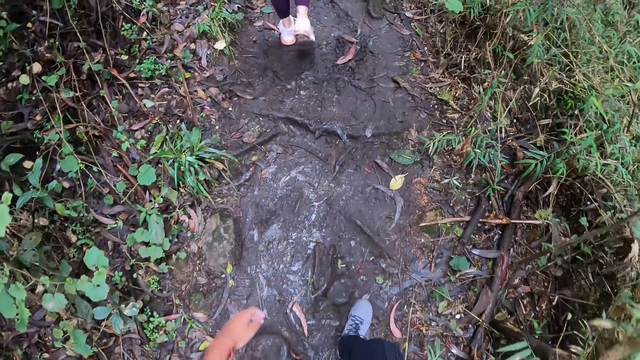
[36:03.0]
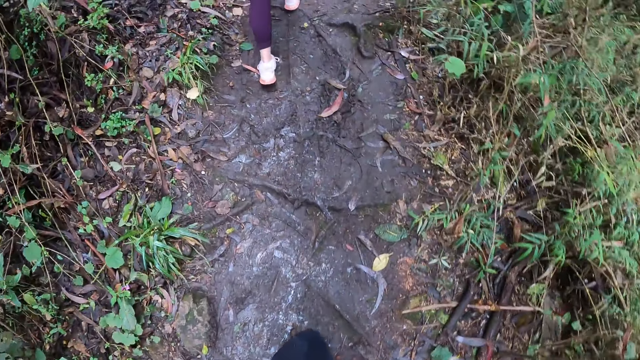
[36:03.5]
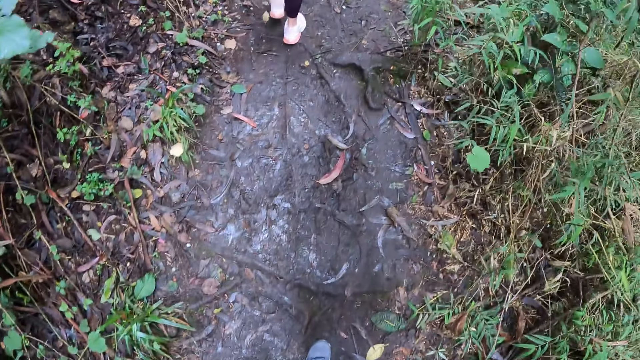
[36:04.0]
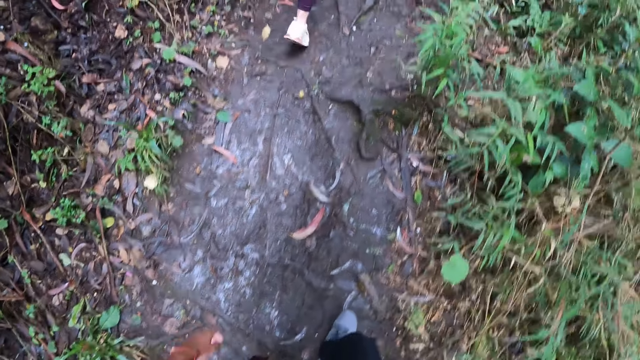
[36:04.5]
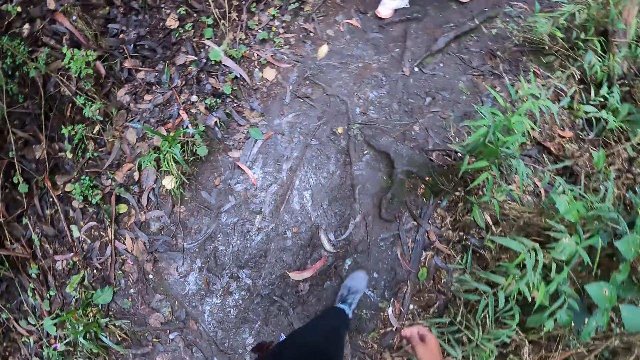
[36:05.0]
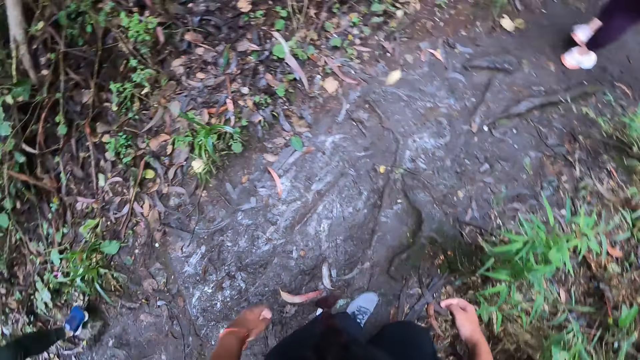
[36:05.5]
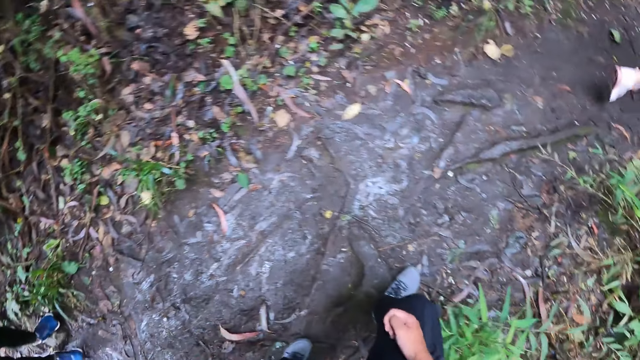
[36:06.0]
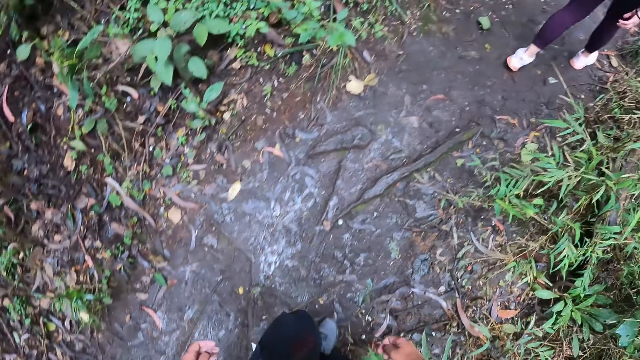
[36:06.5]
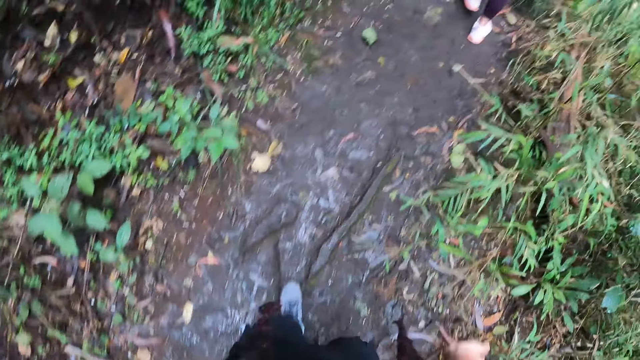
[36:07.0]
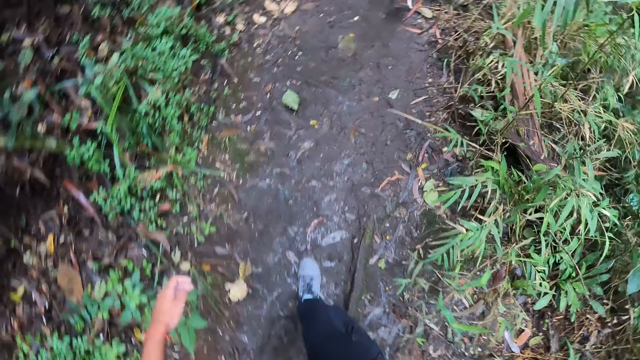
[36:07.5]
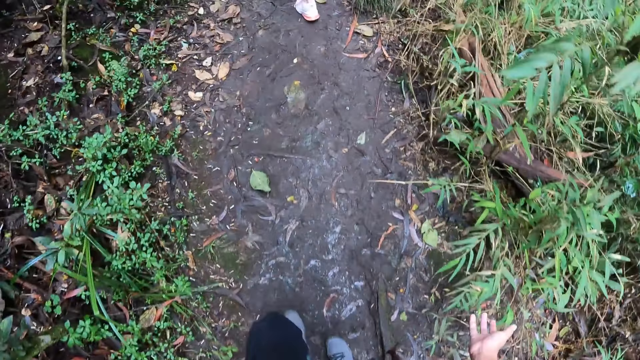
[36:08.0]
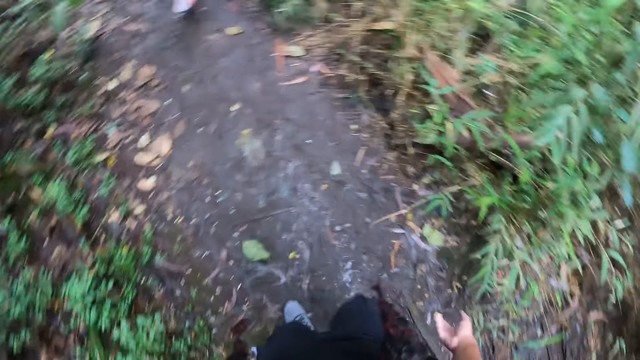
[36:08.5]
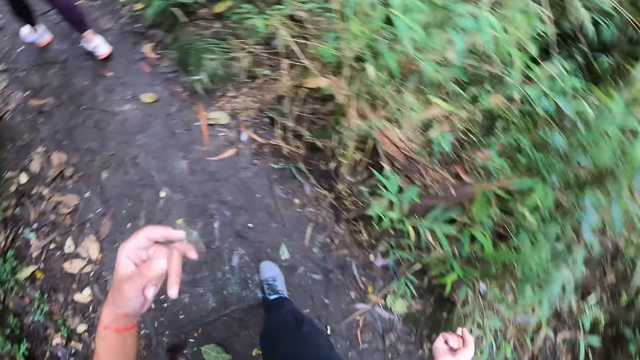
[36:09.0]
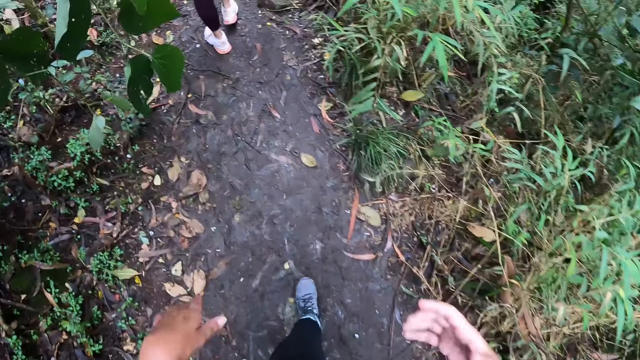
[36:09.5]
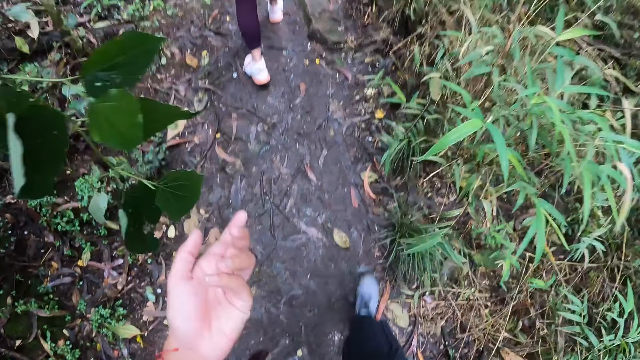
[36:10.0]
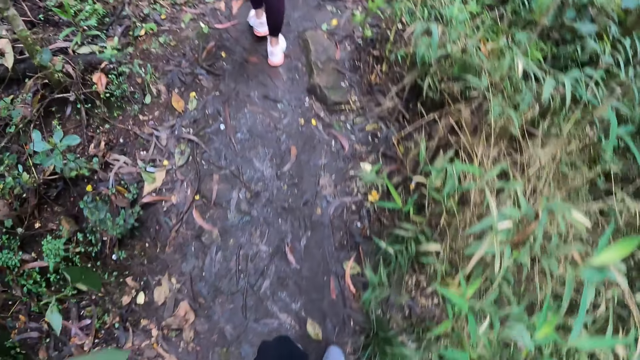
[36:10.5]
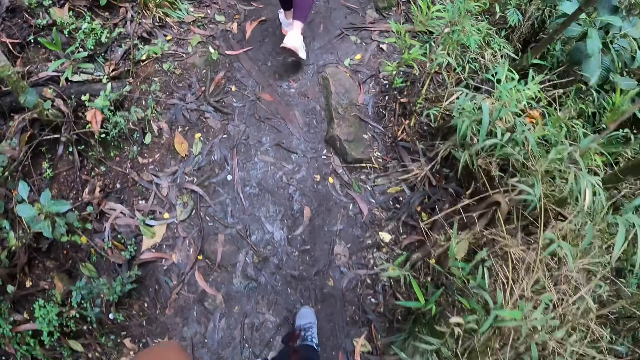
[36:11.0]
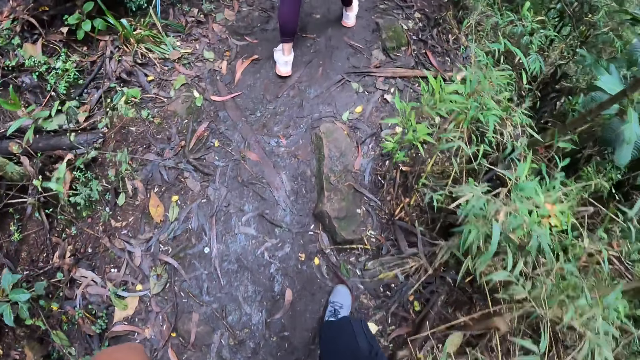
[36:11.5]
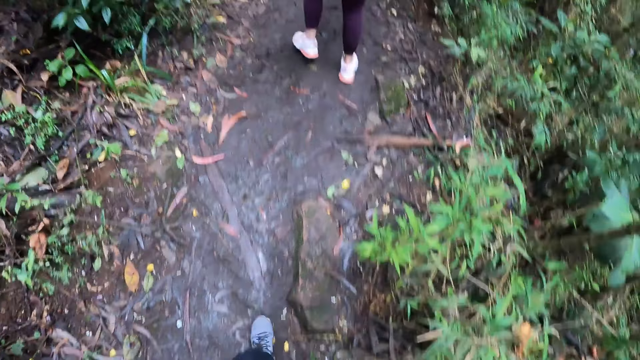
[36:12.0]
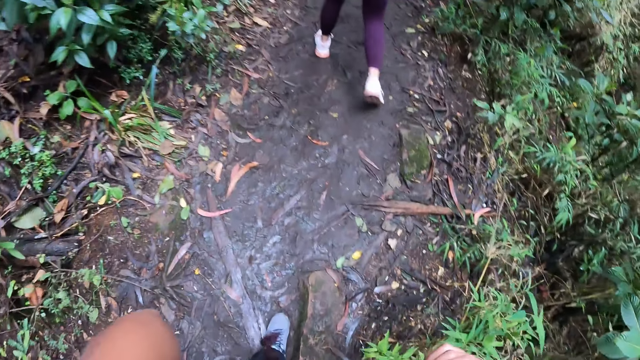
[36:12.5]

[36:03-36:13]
The camera wearer gesticulates with her left hand.

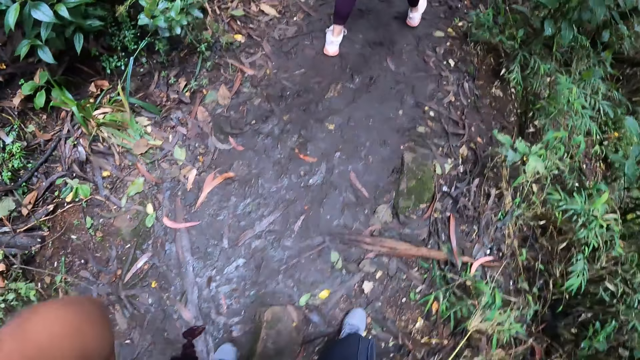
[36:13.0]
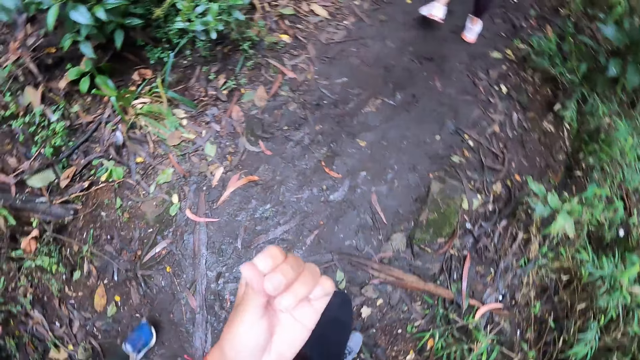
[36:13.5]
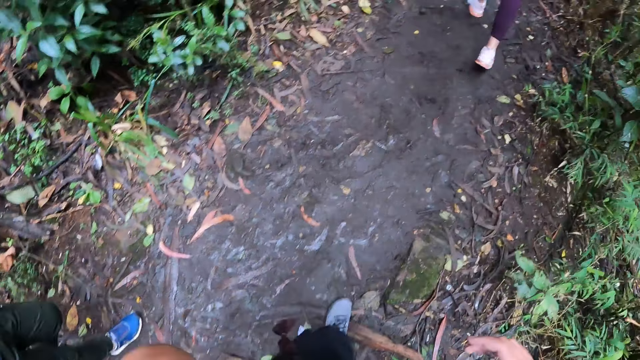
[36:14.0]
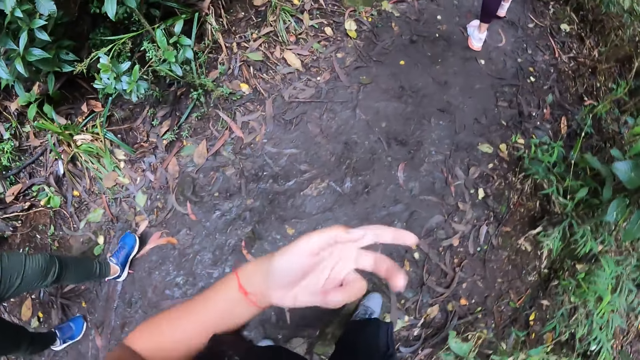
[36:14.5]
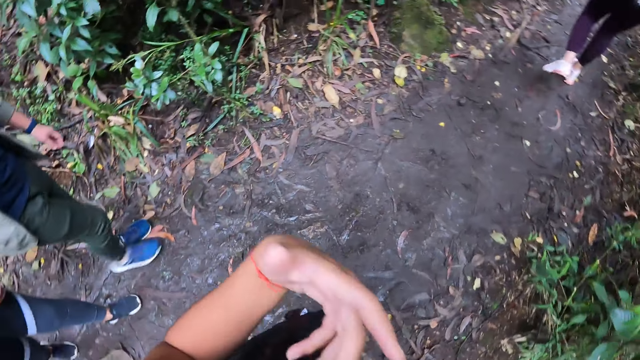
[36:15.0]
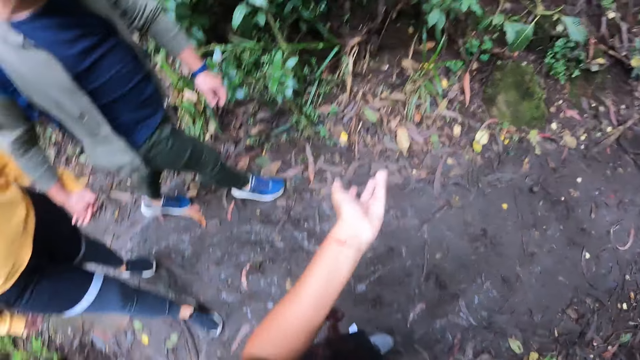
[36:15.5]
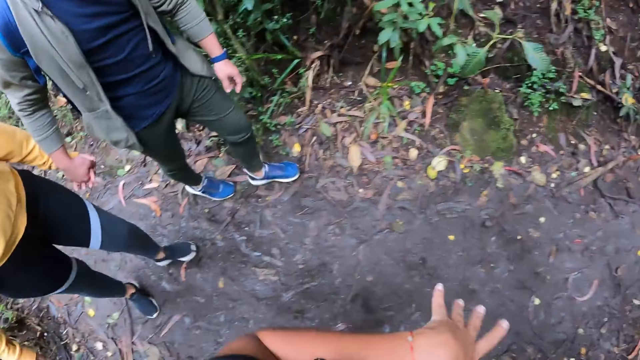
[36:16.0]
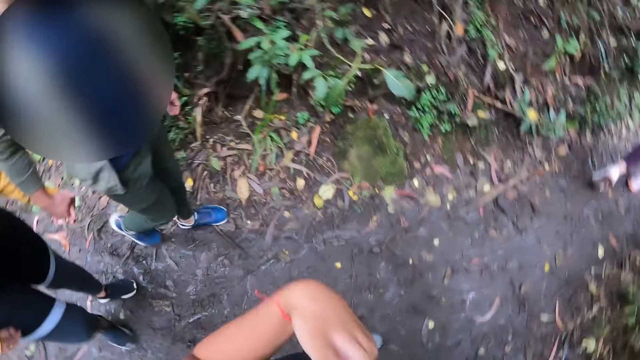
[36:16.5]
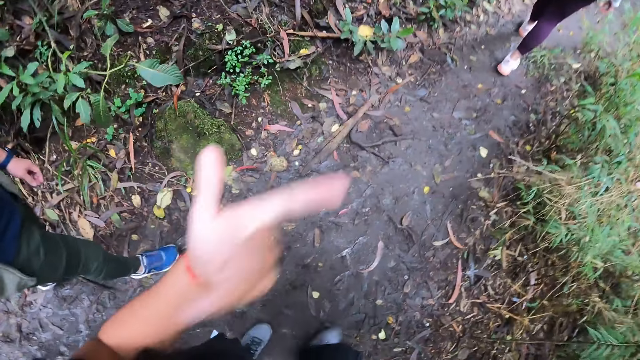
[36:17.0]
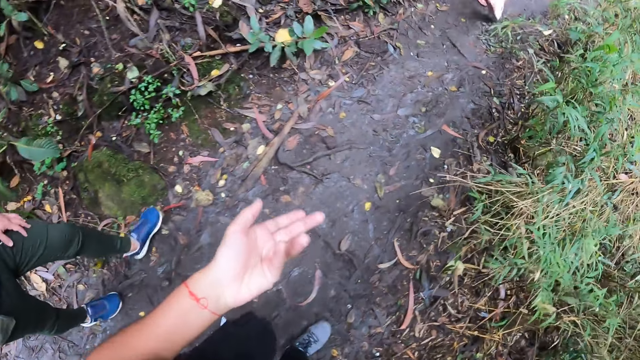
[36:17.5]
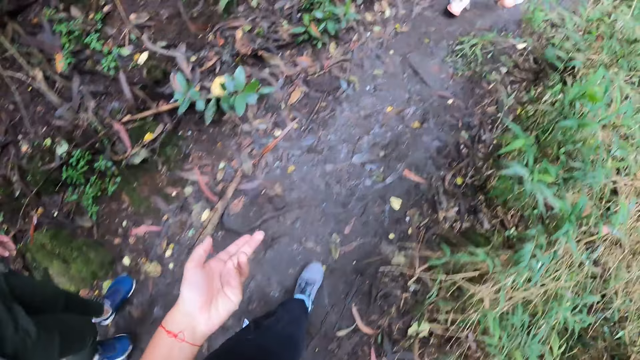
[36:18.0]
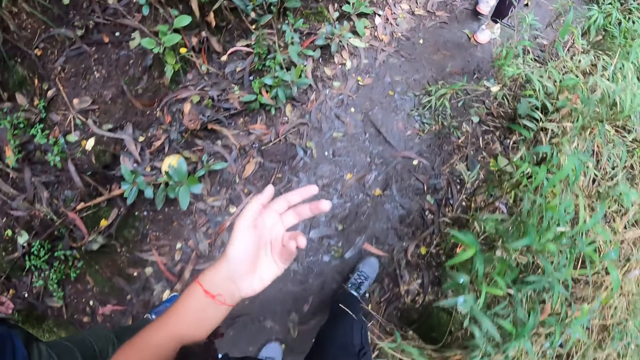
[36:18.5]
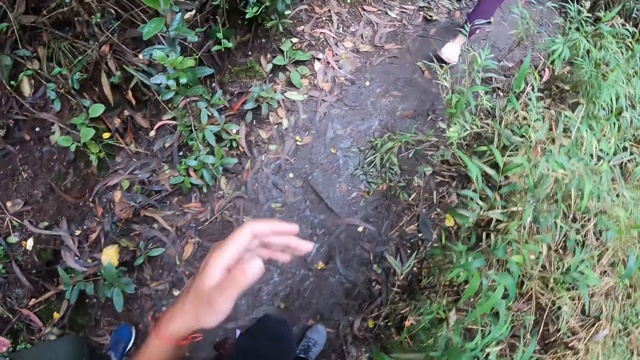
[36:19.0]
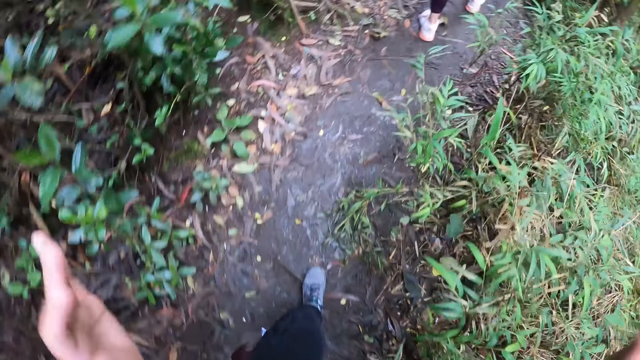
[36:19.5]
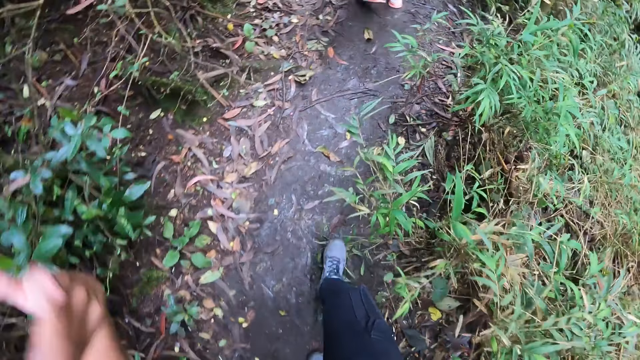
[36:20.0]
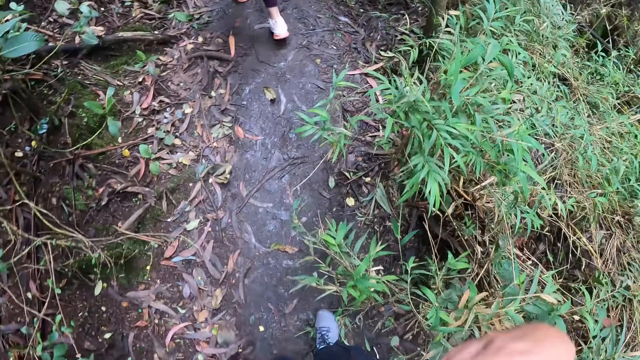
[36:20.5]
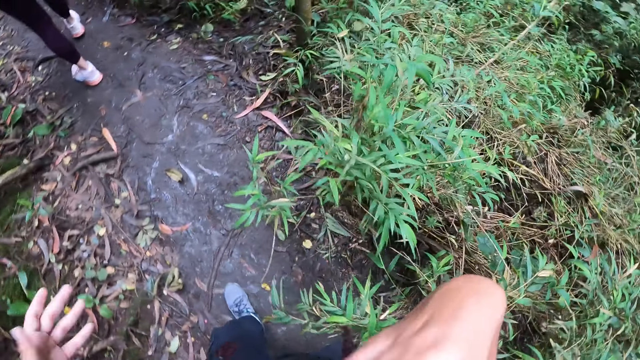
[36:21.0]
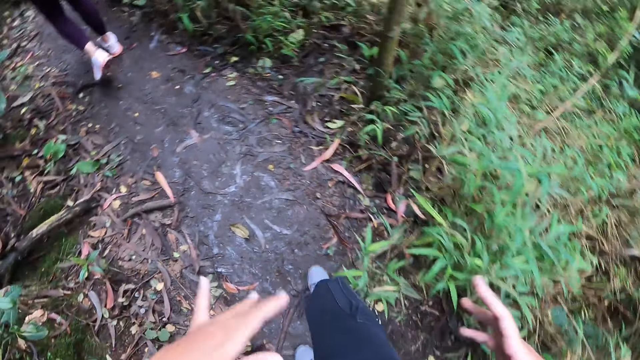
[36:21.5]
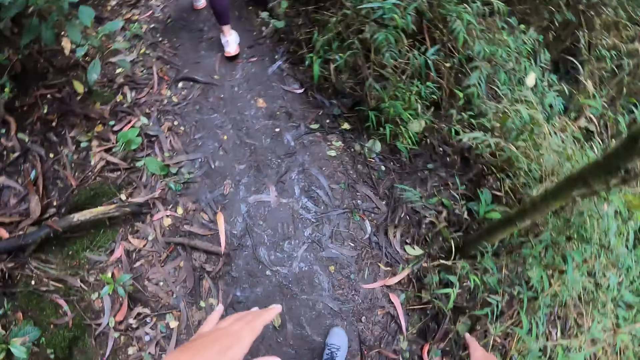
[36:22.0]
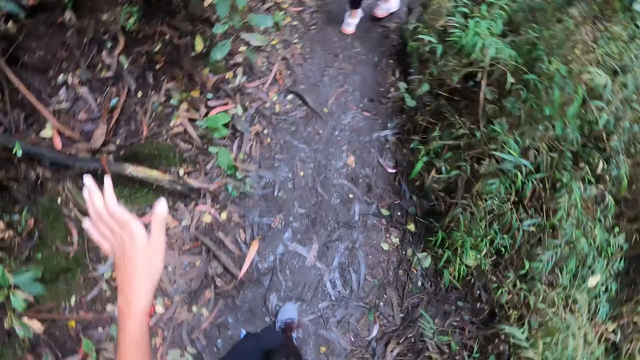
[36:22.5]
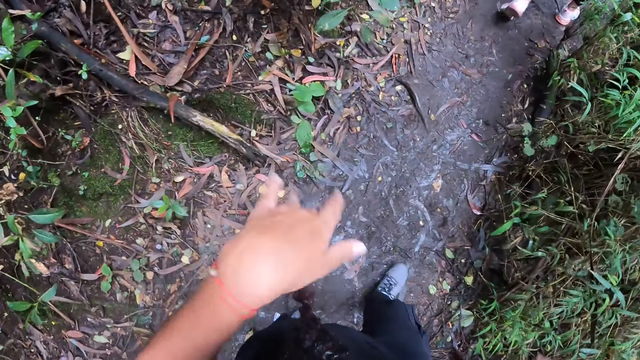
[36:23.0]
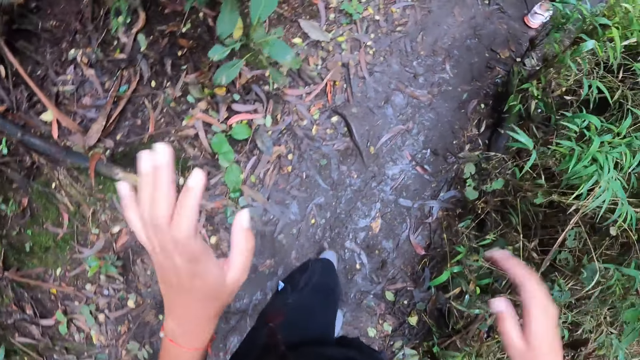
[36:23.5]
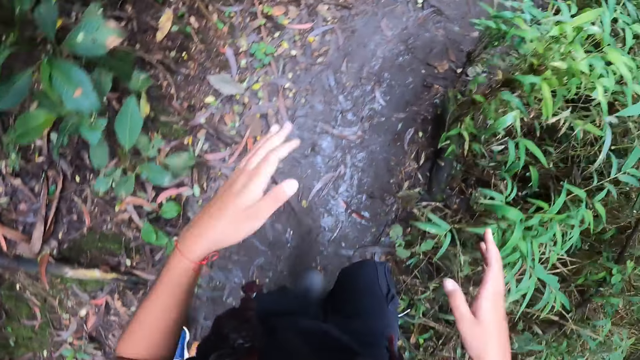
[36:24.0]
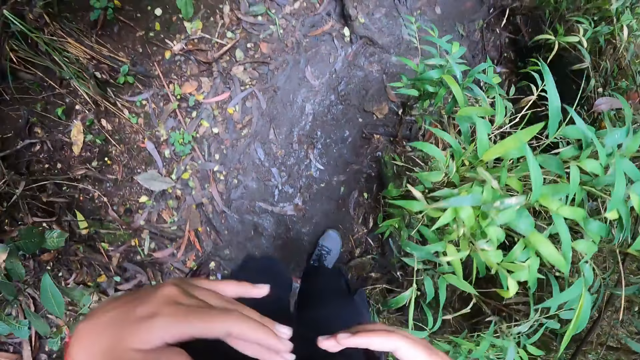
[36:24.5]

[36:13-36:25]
The camera wearer flips fingers in the air. She gesticulates with her left hand. A man holds a woman's left hand with his right hand. The camera wearer gesticulates with both hands.
